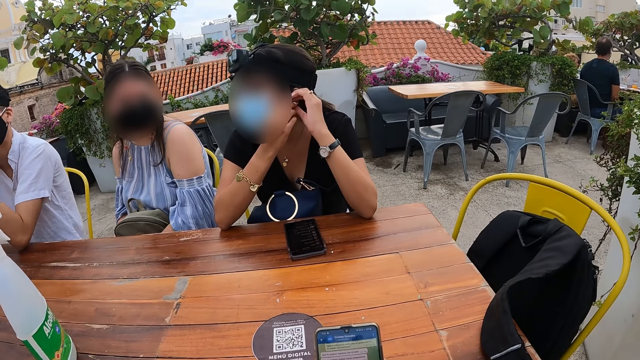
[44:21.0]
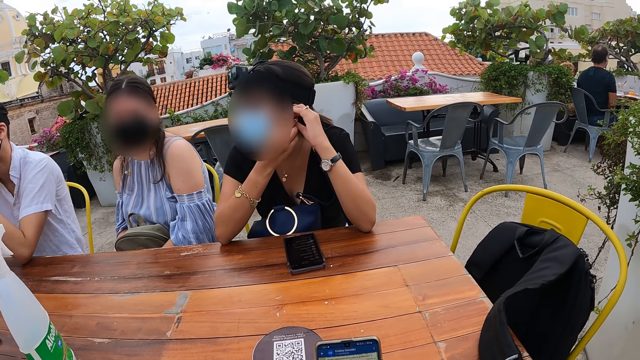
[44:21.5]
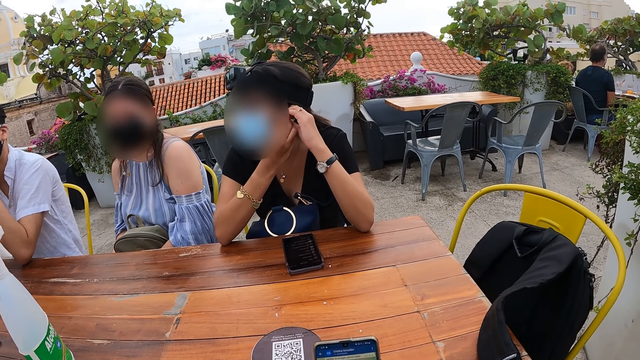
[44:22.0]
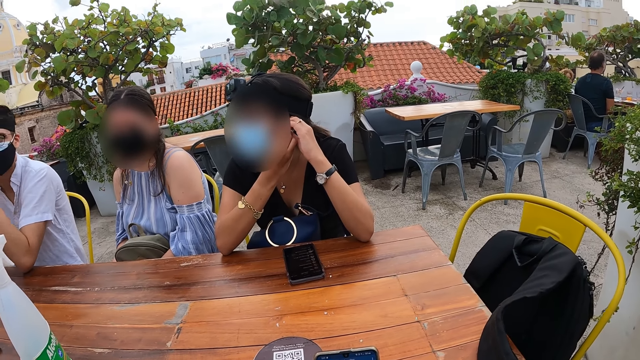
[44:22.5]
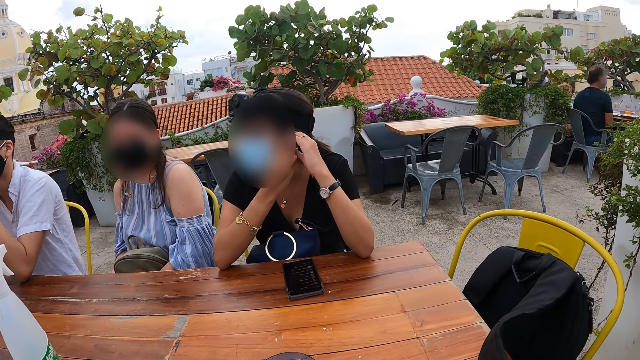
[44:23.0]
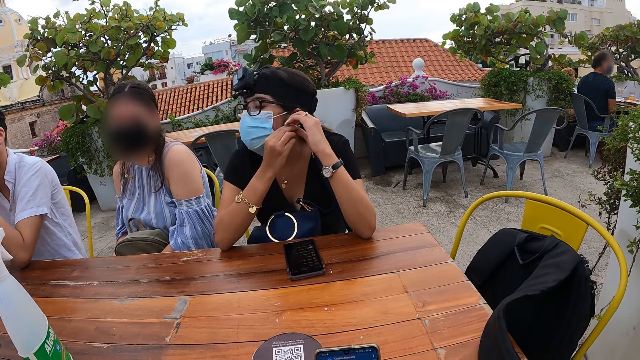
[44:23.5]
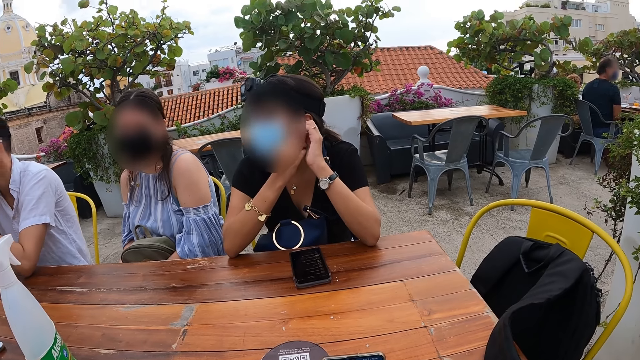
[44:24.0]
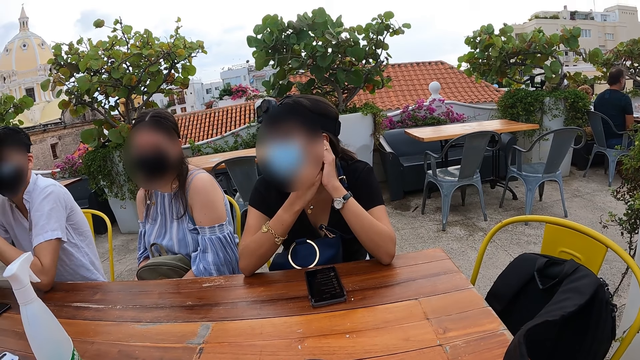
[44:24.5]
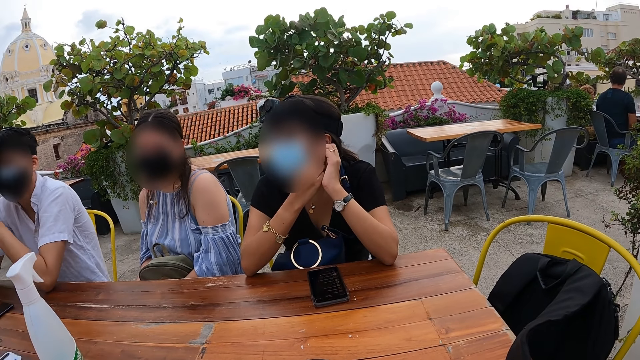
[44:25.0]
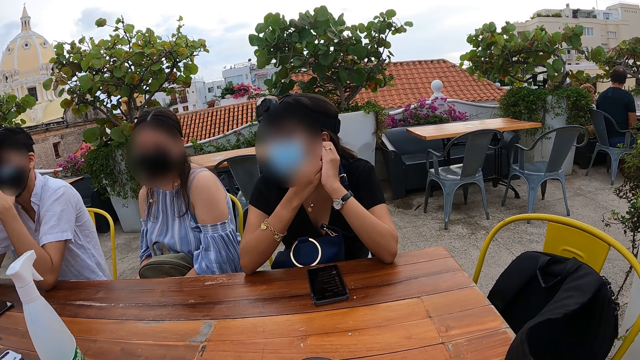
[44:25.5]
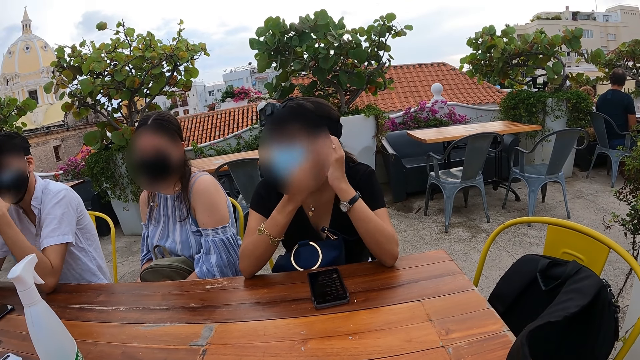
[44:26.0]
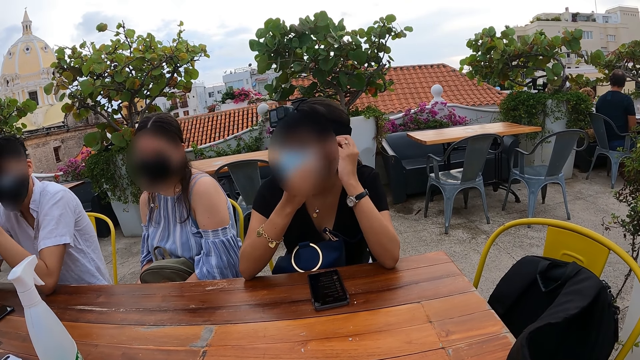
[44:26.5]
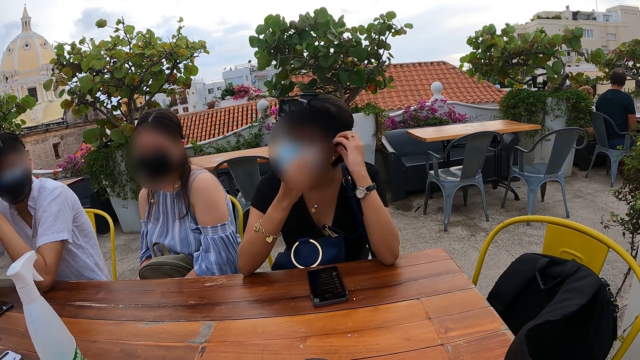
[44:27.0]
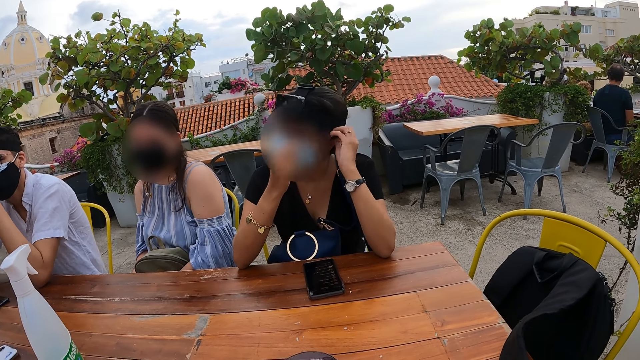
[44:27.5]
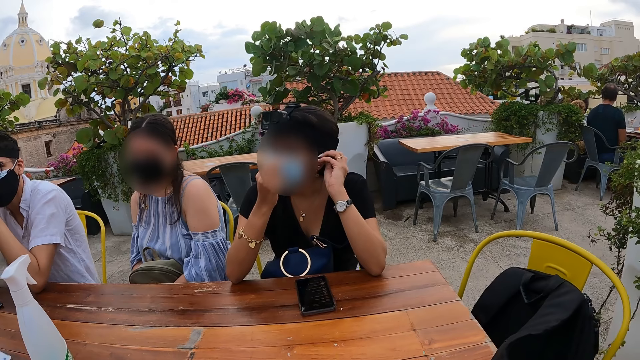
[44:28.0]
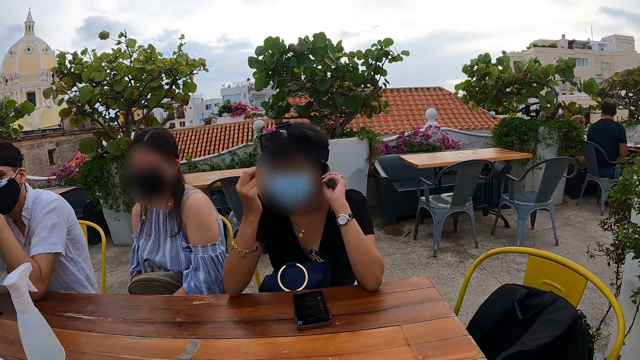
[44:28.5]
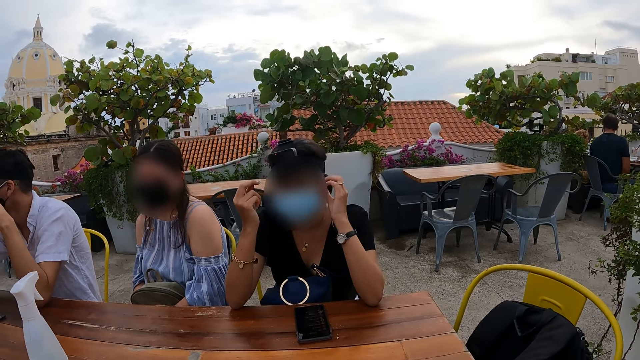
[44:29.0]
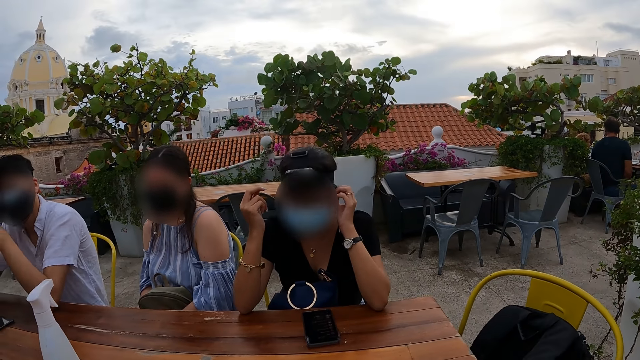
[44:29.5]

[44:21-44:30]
The woman holds the earring.

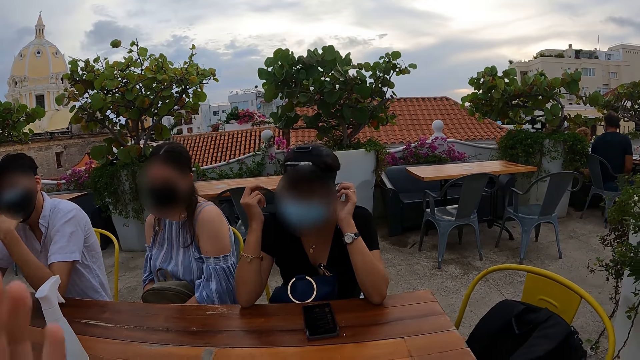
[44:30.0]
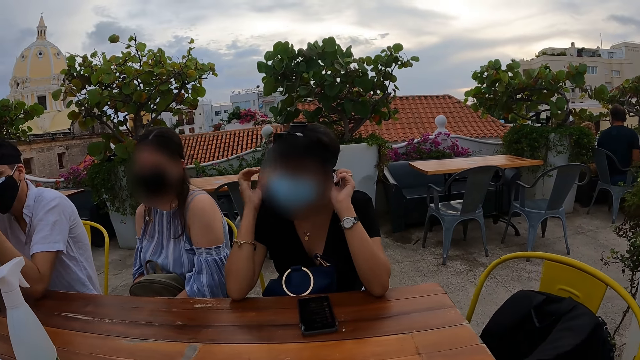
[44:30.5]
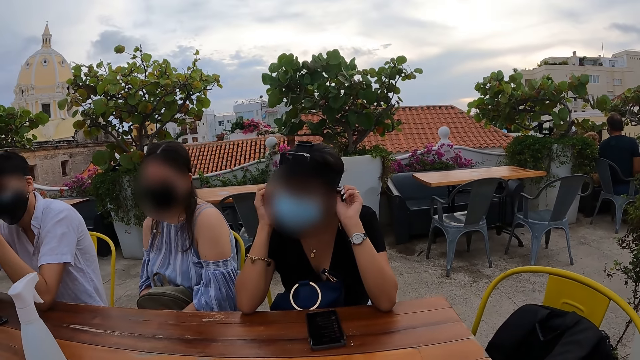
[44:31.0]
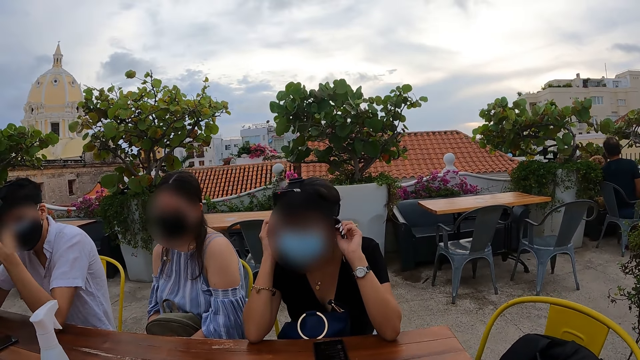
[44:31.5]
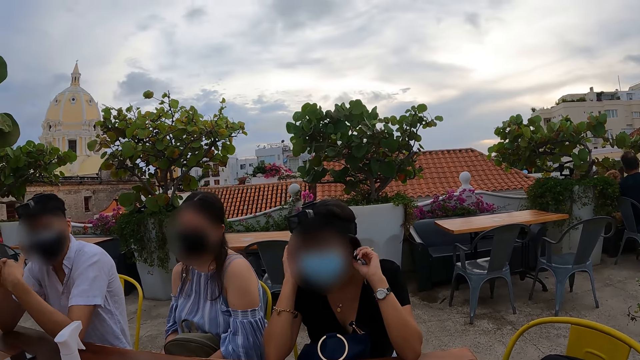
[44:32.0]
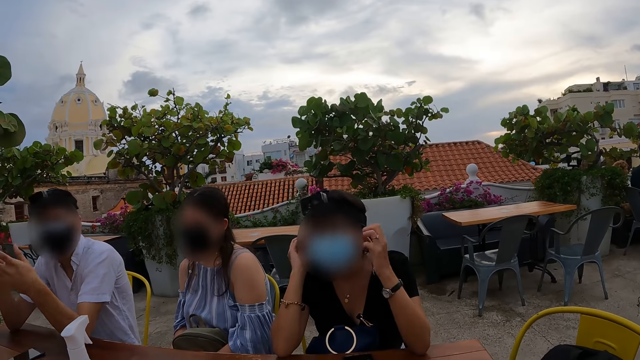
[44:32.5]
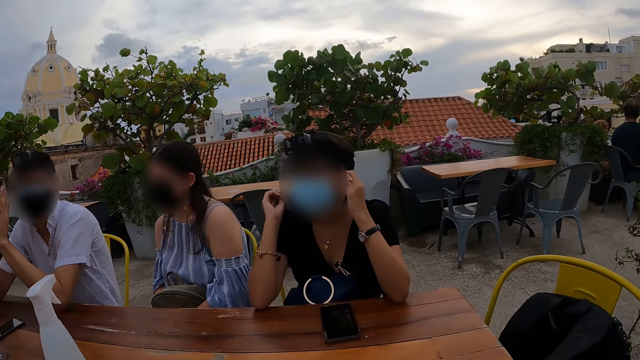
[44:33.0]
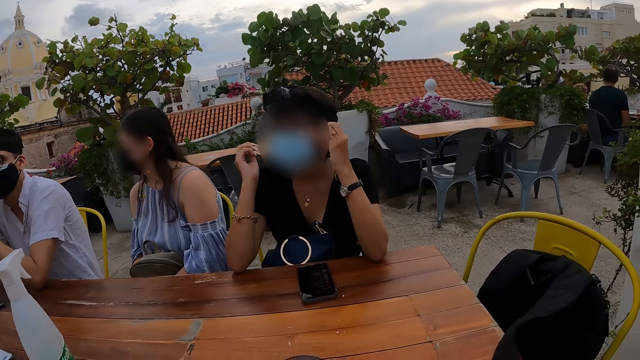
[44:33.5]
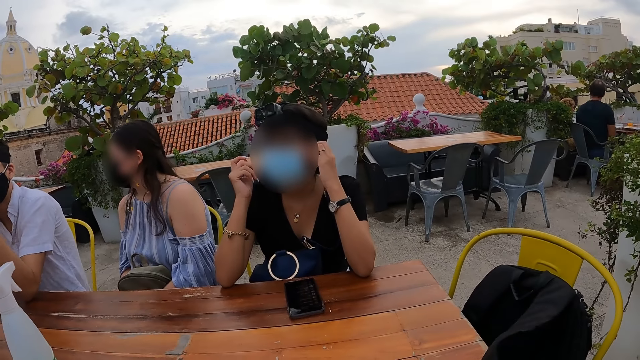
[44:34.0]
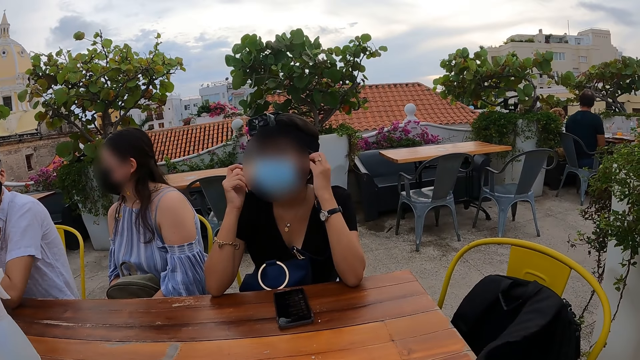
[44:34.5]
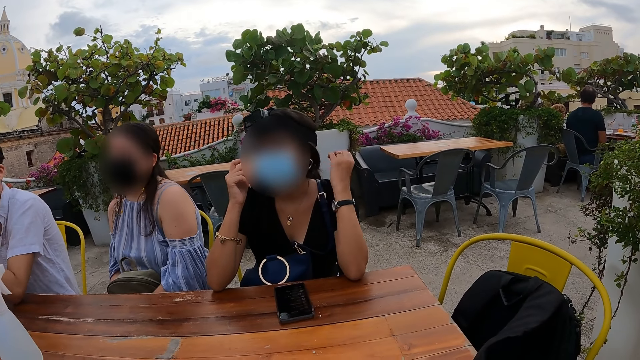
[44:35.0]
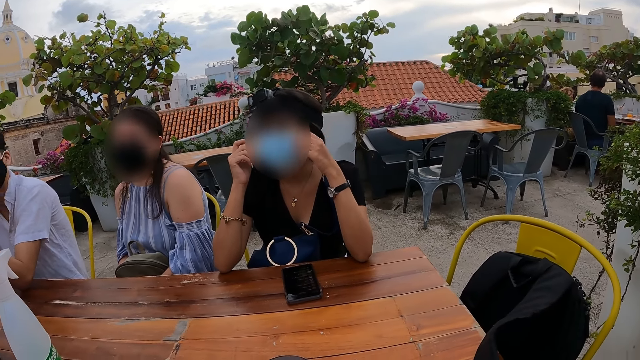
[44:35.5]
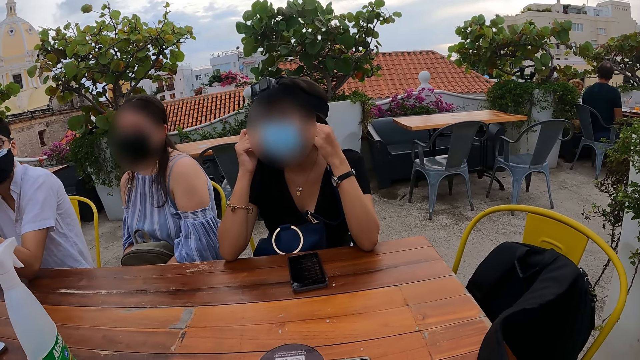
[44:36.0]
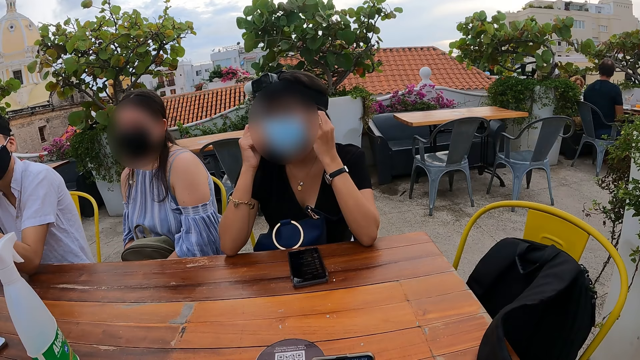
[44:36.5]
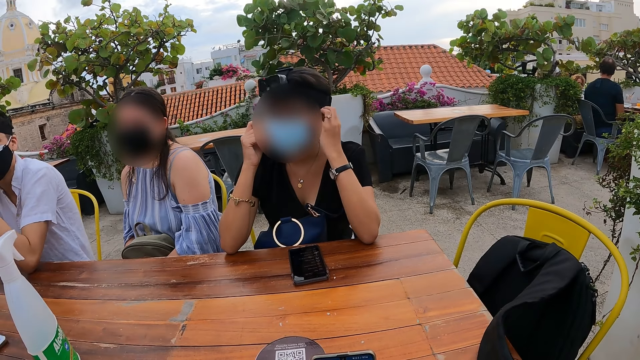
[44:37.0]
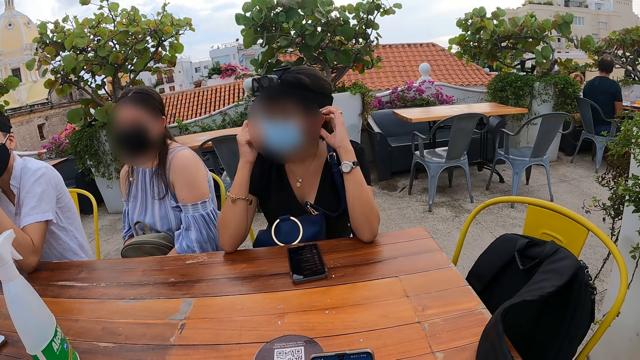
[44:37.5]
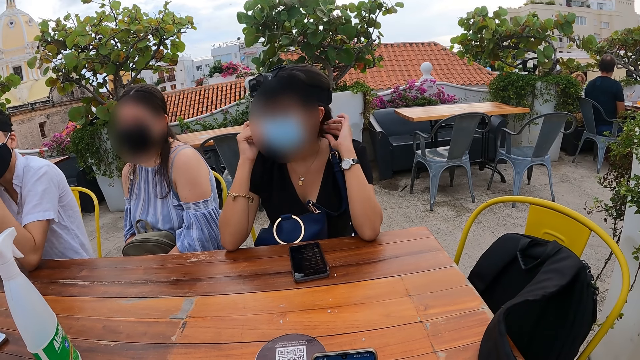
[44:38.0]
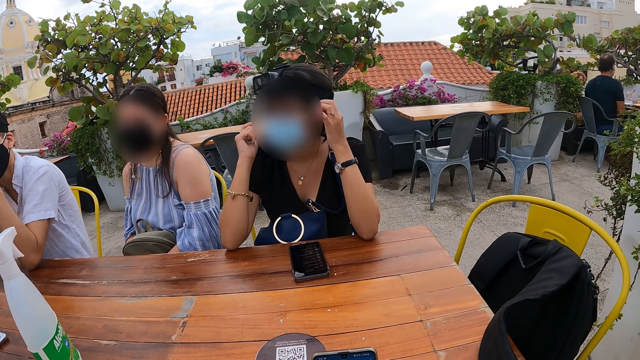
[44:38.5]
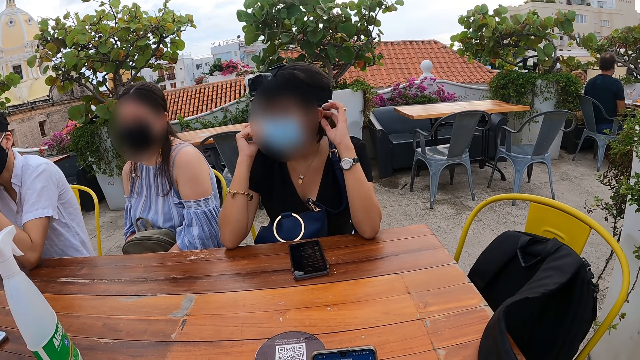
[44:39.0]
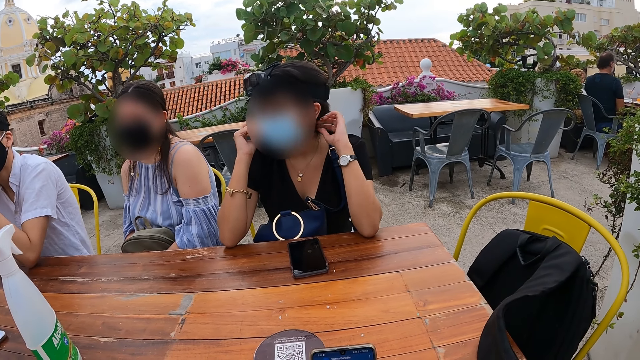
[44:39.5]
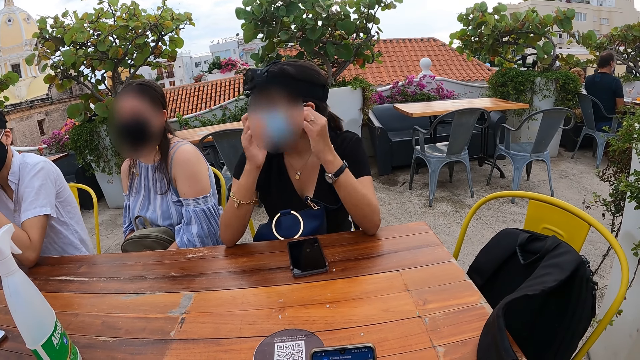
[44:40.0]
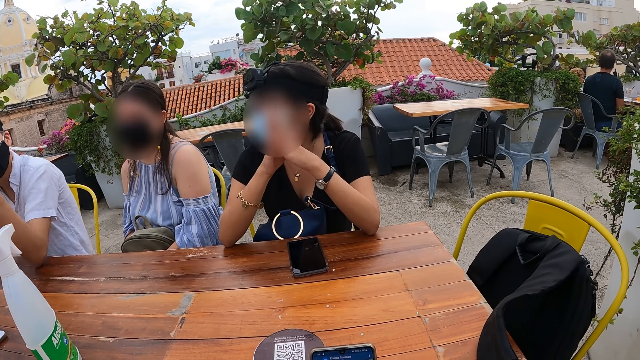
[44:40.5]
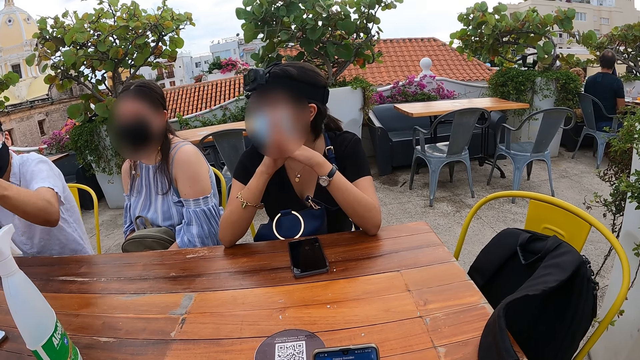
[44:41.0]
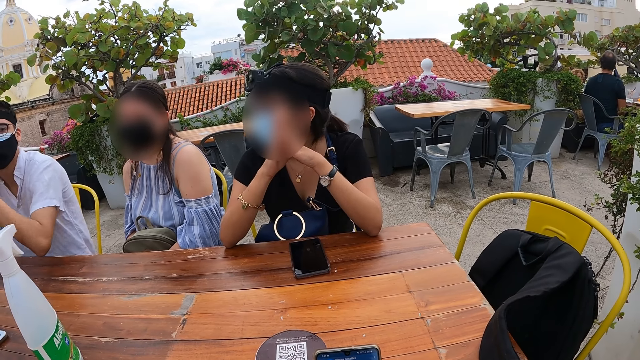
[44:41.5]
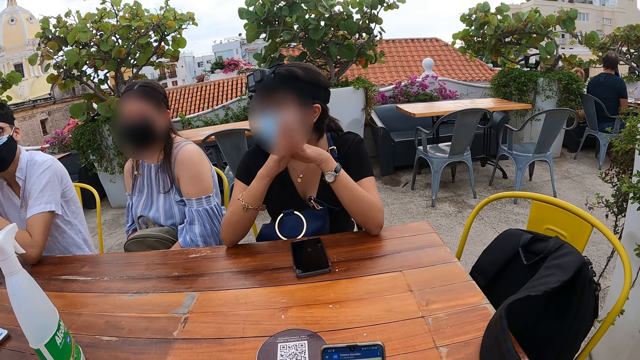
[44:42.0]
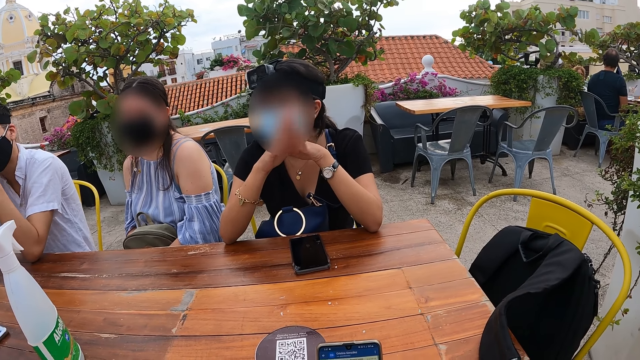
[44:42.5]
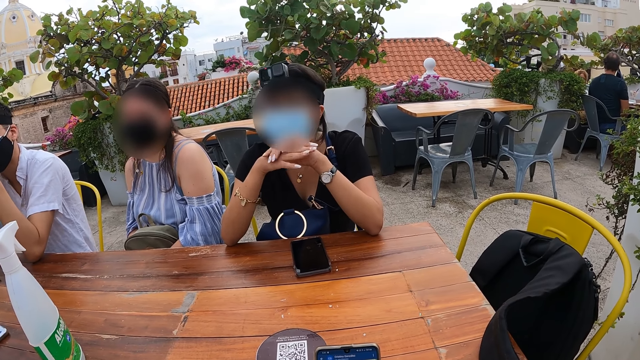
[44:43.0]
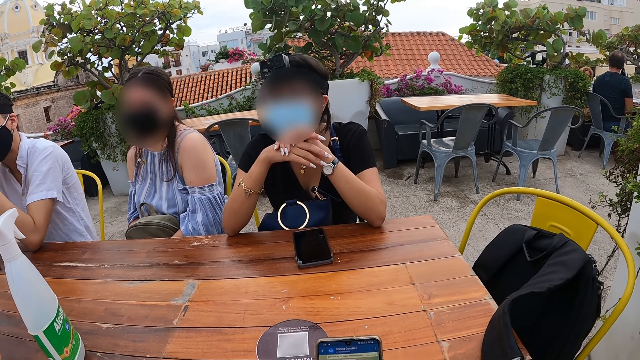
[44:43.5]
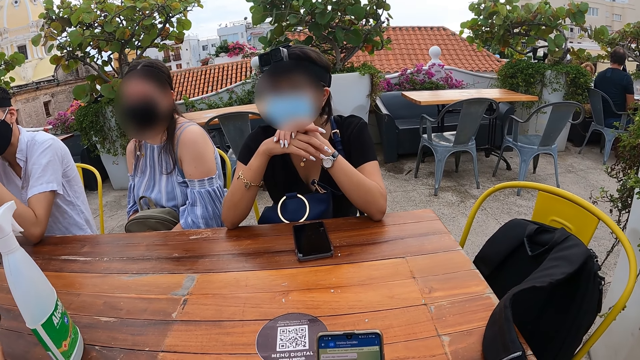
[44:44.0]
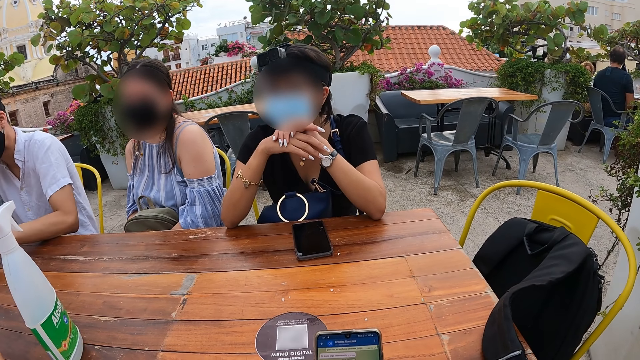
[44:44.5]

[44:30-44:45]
The man waves both hands. The woman touches her hair with her left hand. Another woman nods her head.
